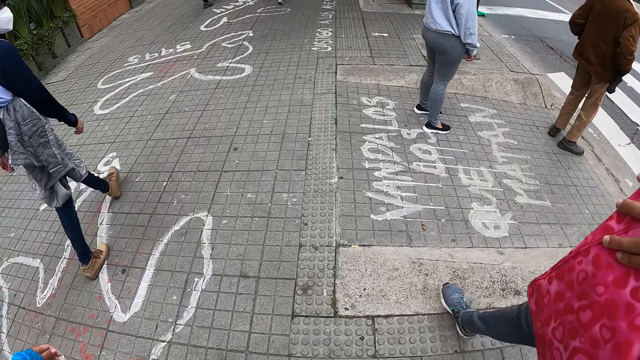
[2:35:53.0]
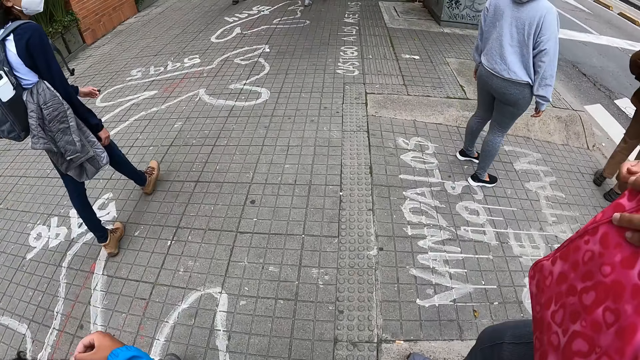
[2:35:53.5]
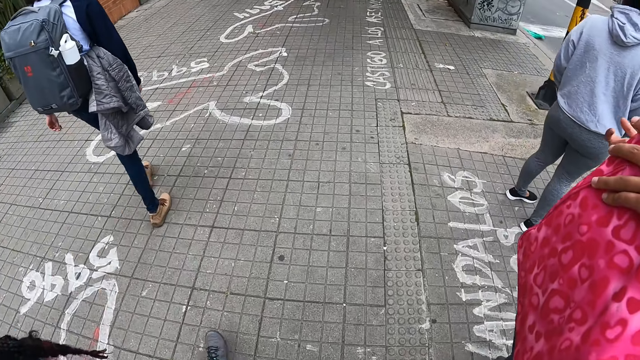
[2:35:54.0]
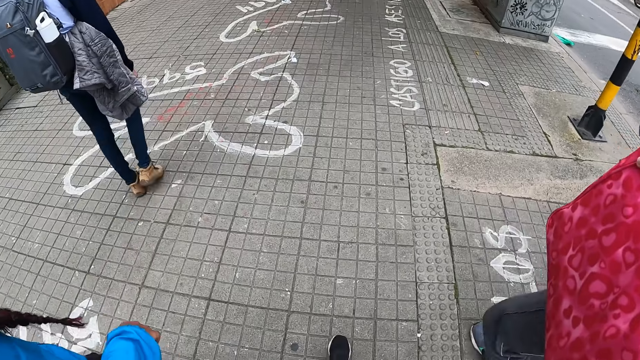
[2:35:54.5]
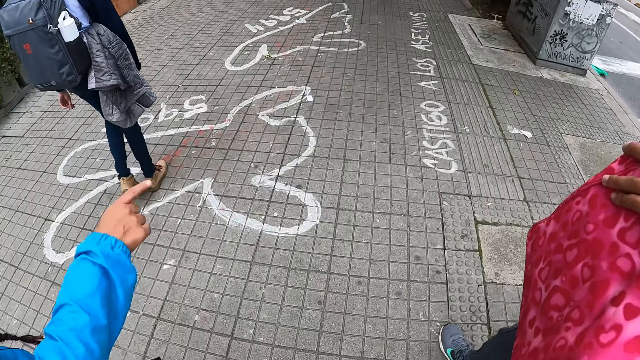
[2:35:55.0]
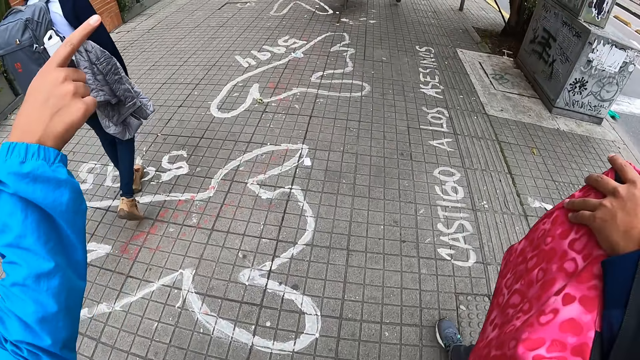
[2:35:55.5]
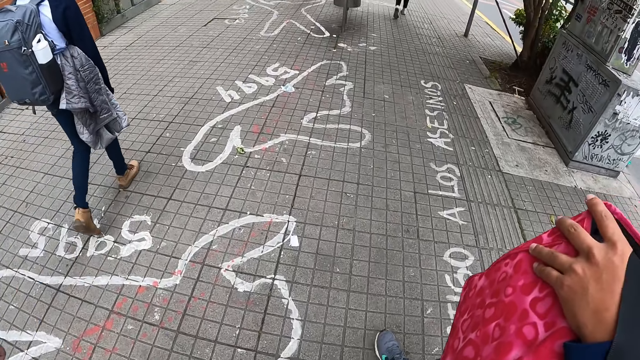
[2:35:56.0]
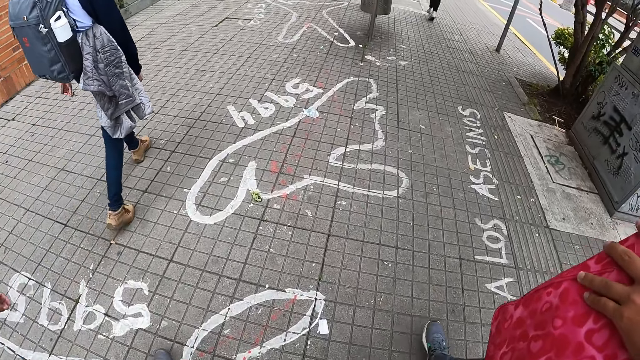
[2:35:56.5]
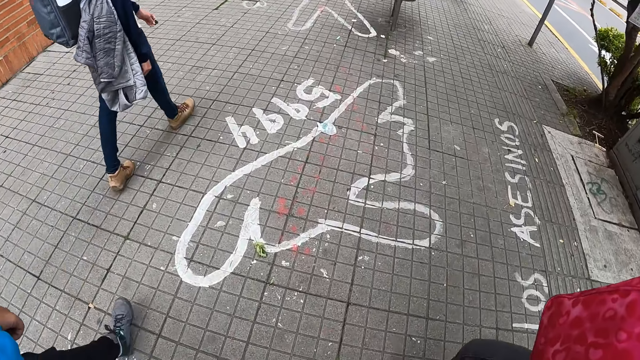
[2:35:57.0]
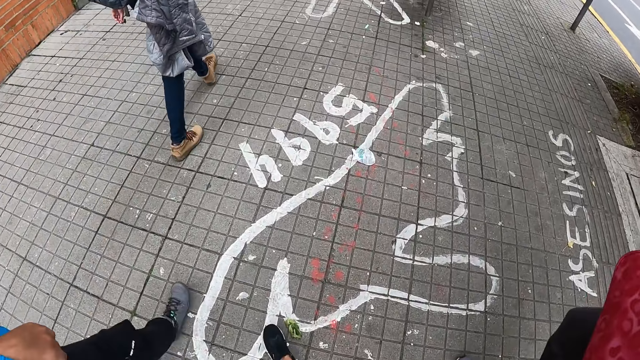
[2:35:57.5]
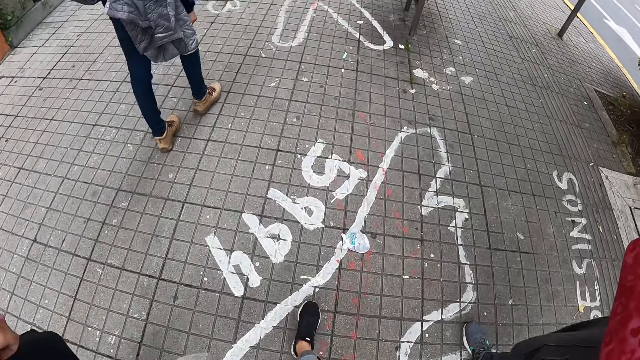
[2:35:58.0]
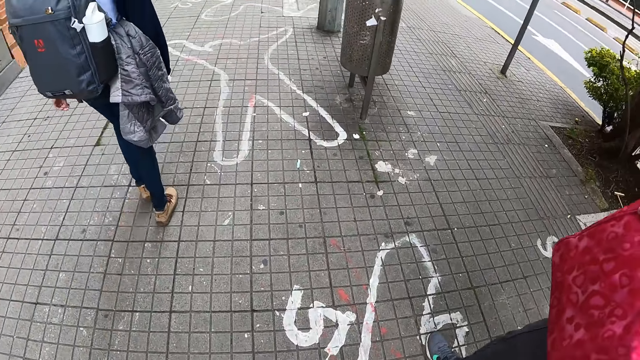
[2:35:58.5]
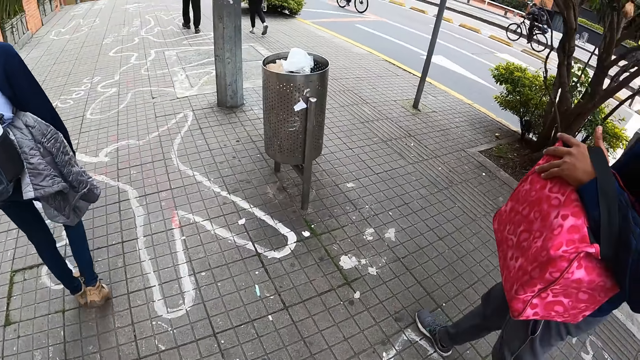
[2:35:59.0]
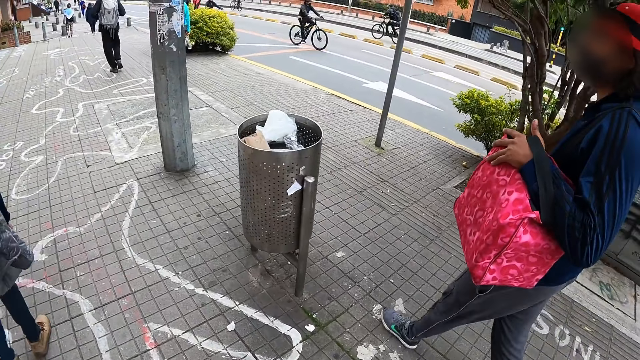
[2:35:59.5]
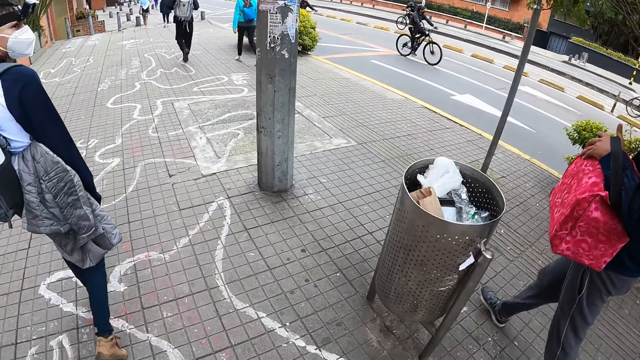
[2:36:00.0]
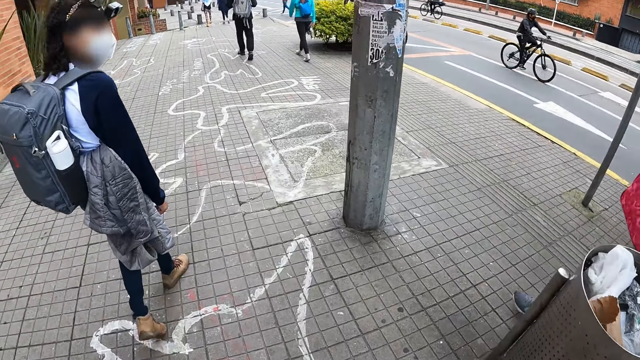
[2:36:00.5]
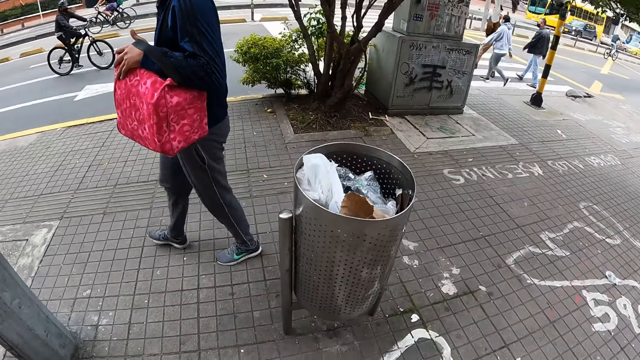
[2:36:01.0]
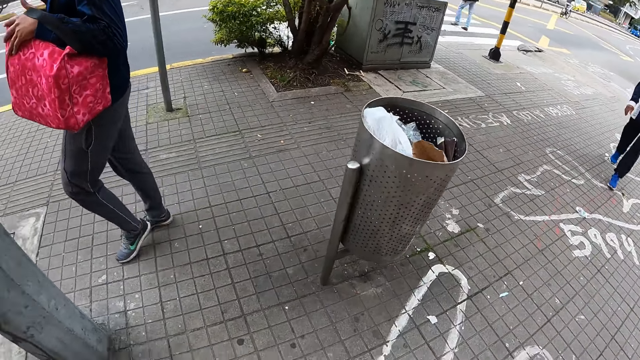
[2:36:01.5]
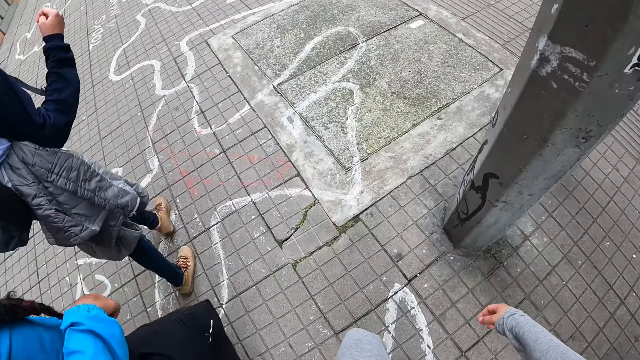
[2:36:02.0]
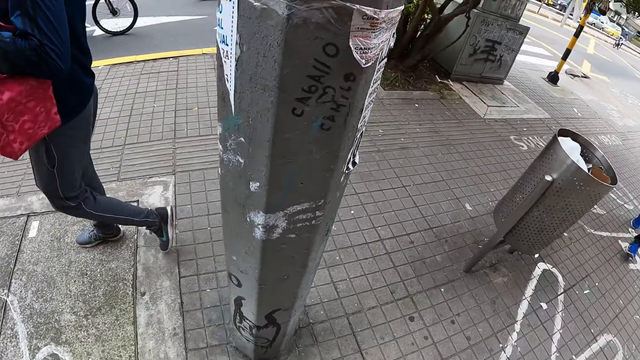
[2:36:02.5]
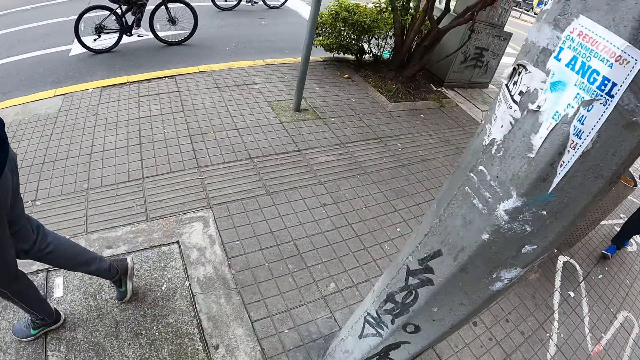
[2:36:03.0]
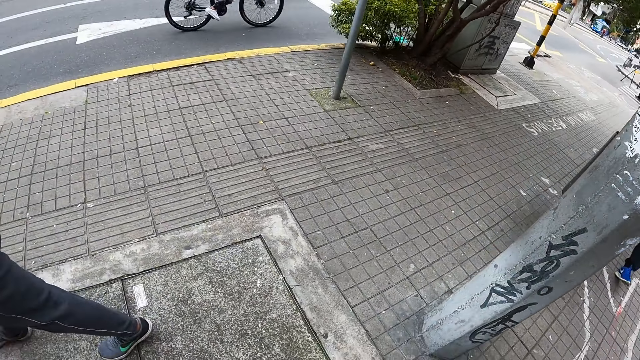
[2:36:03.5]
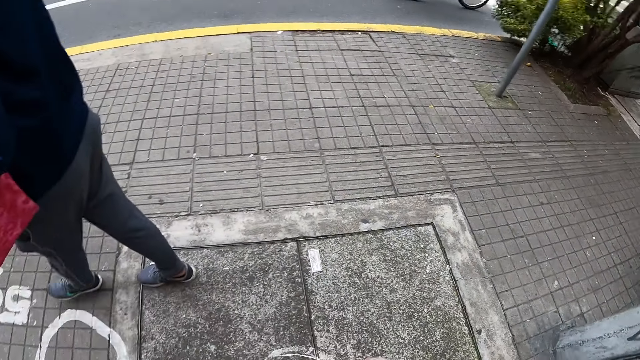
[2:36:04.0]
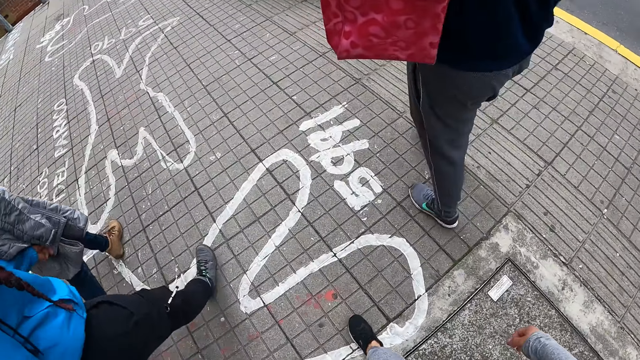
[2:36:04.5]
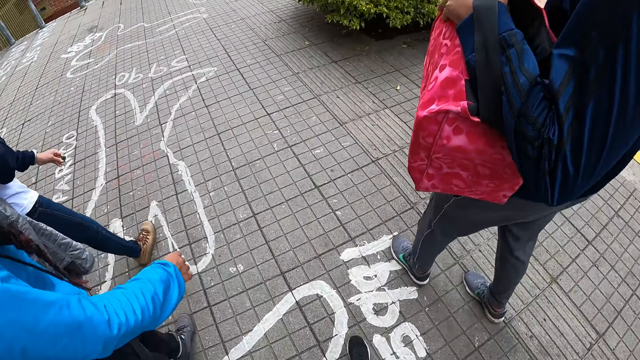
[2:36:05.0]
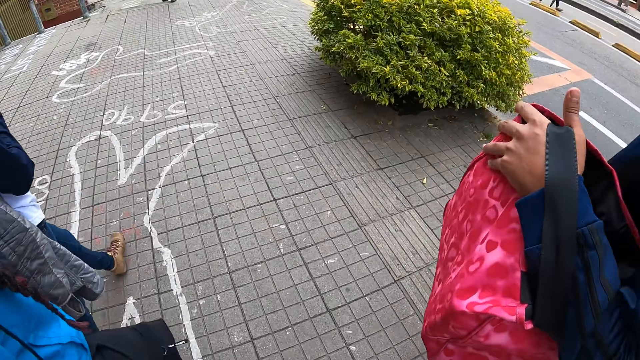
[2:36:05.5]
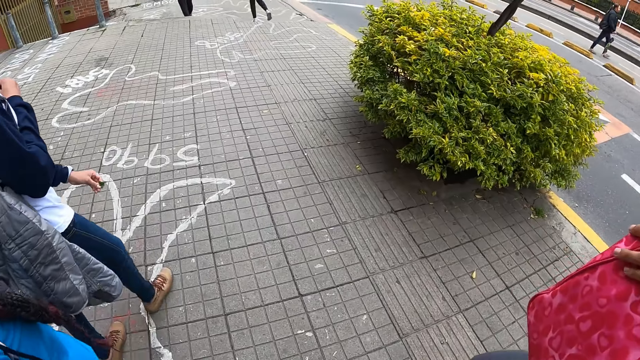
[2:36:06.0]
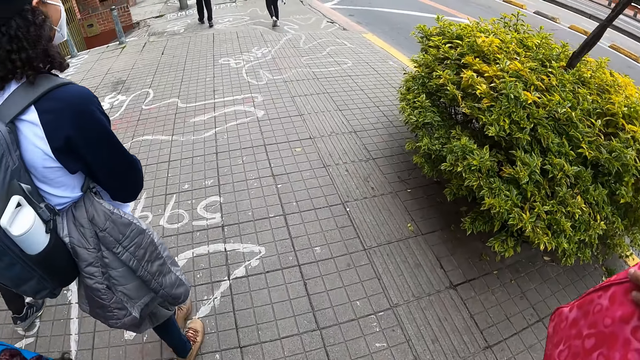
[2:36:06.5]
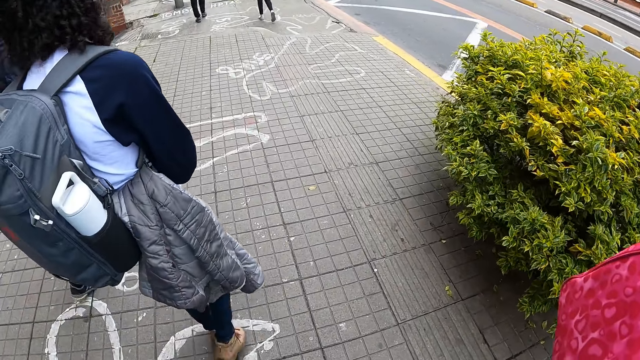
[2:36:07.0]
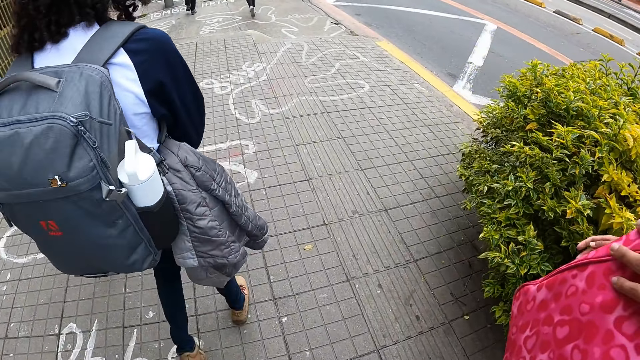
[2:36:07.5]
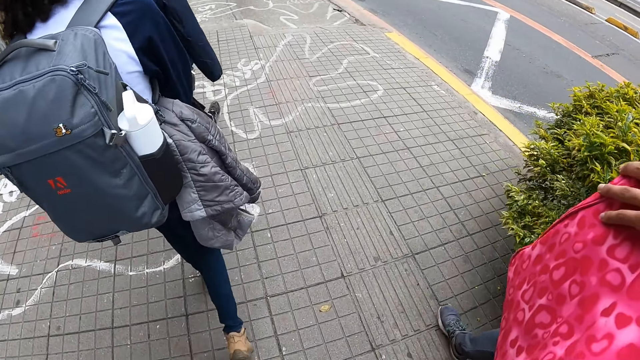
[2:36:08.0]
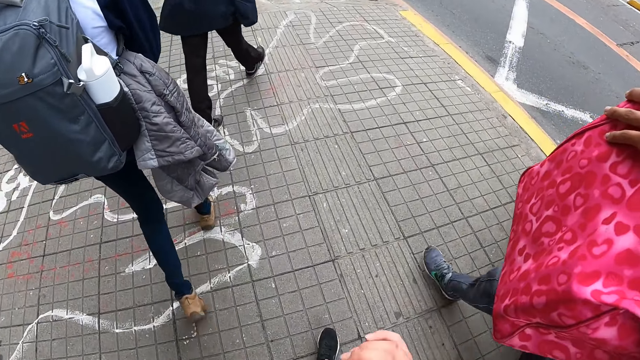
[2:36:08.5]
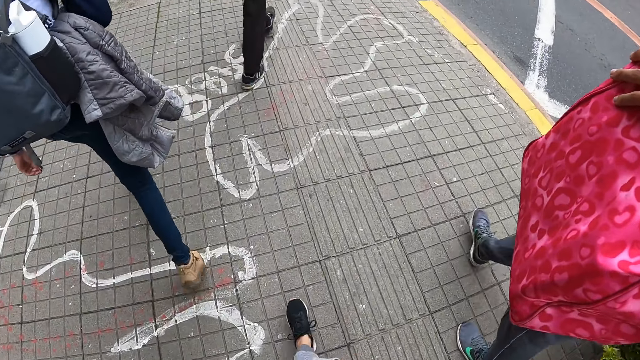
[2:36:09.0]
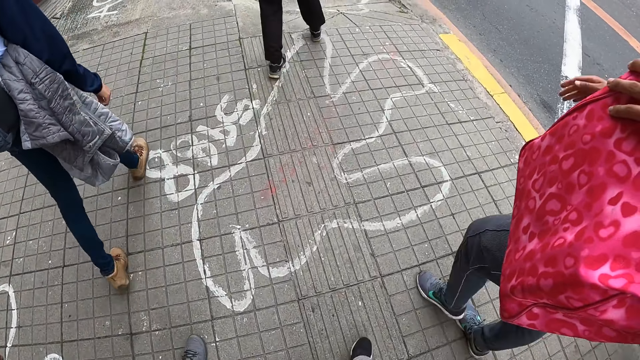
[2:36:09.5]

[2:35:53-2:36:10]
The camera wearer walks alongside other people. They look behind.

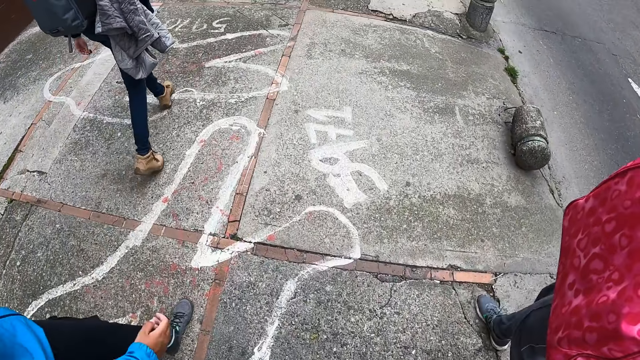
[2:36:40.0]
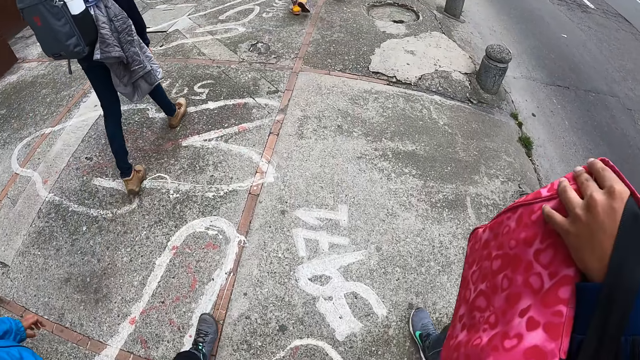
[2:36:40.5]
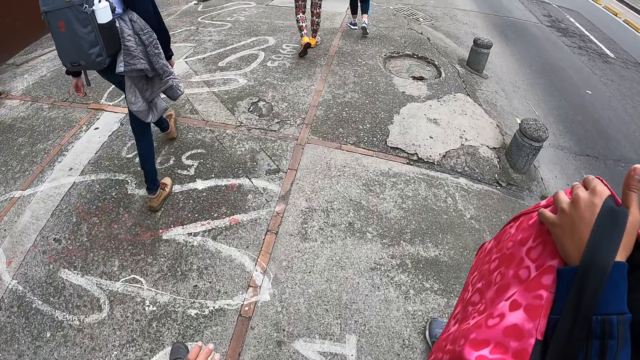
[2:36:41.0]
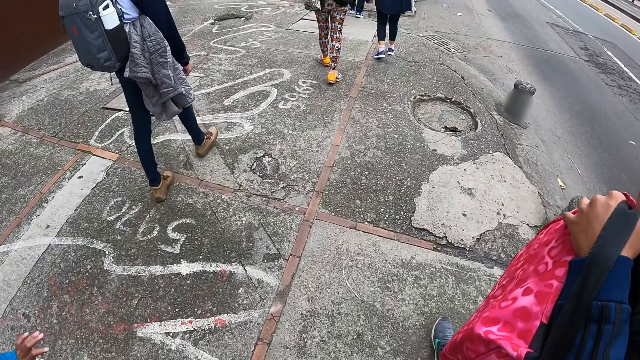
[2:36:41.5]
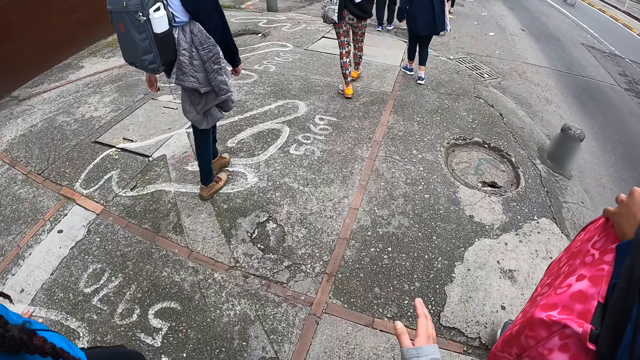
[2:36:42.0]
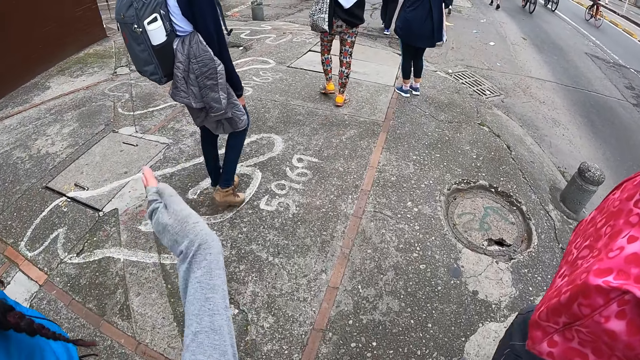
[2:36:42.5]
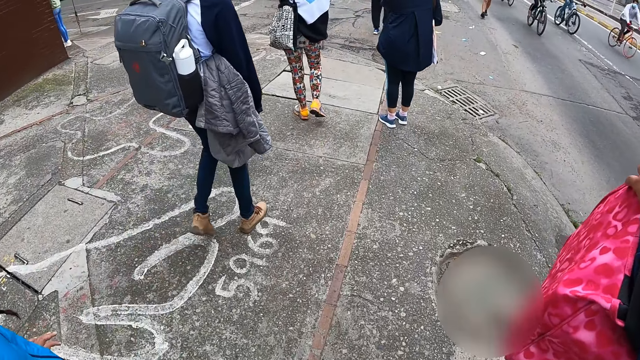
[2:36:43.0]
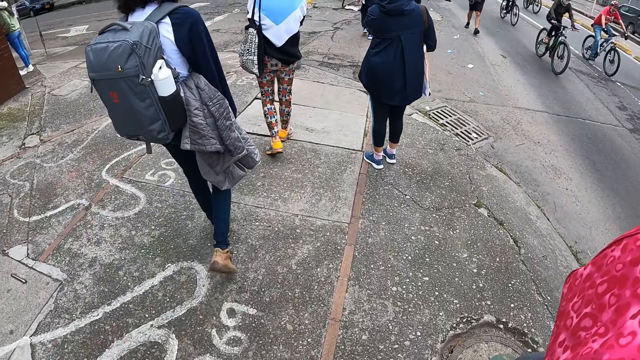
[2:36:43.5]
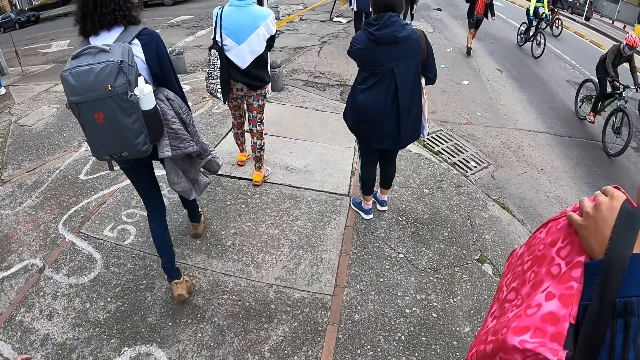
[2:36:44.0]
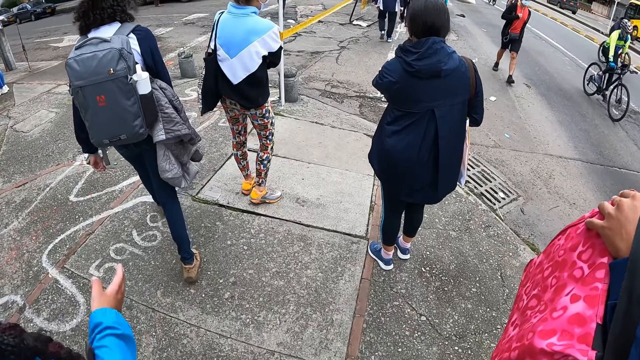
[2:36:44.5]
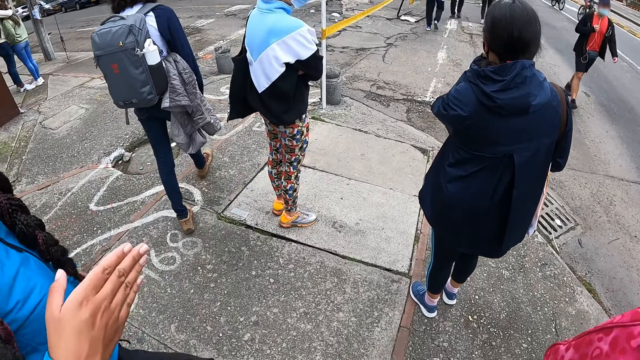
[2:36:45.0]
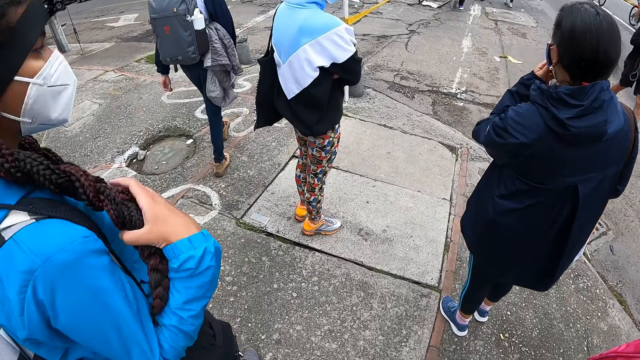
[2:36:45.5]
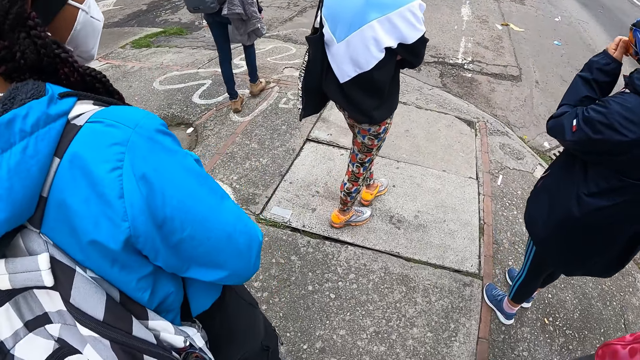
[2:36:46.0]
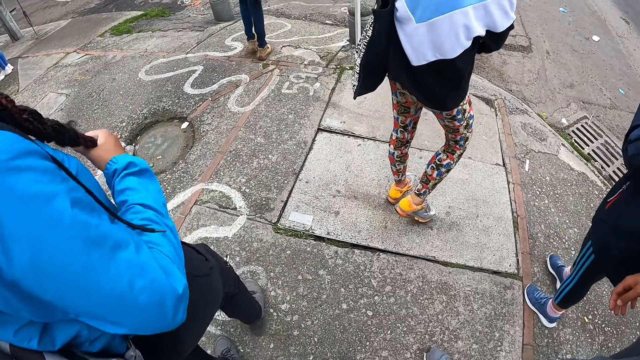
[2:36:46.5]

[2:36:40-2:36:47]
The camera wearer walks alongside other people. They move the left hand.
